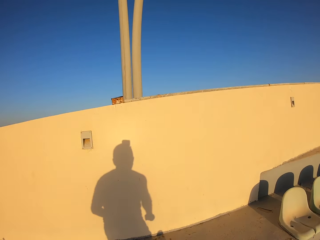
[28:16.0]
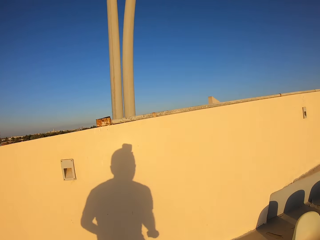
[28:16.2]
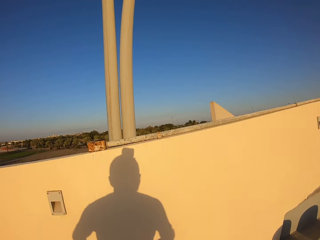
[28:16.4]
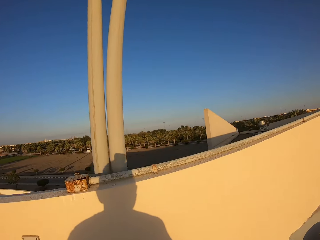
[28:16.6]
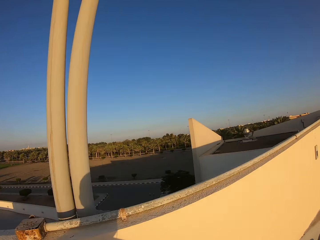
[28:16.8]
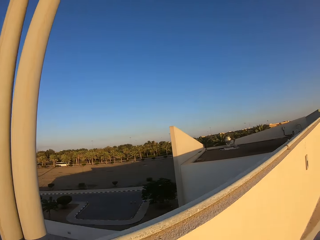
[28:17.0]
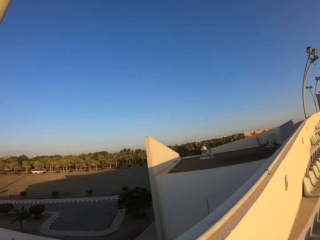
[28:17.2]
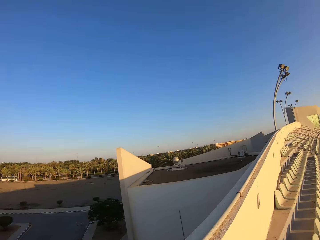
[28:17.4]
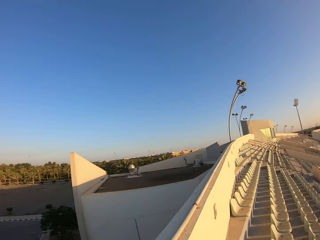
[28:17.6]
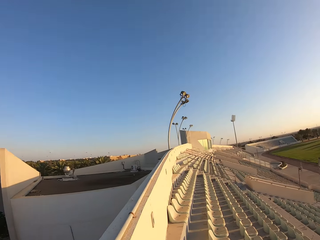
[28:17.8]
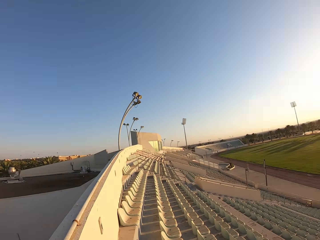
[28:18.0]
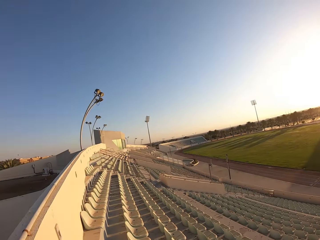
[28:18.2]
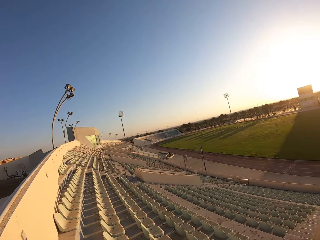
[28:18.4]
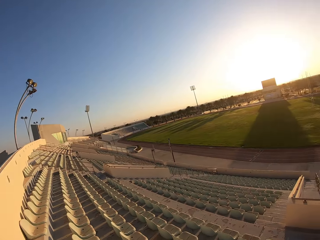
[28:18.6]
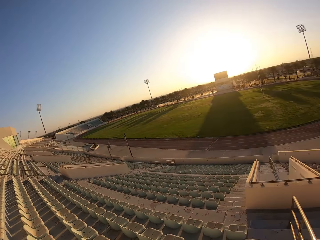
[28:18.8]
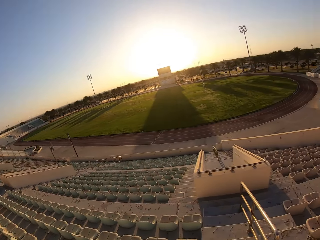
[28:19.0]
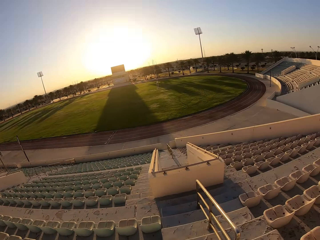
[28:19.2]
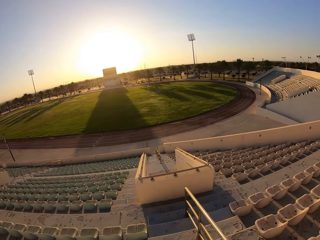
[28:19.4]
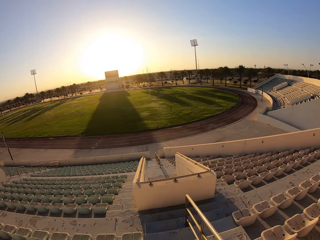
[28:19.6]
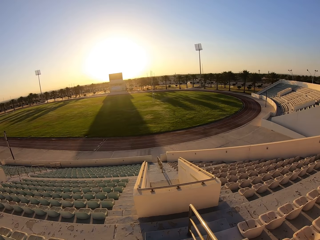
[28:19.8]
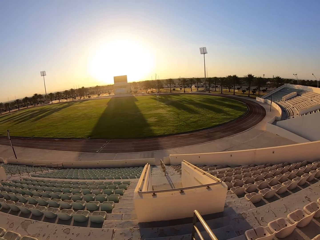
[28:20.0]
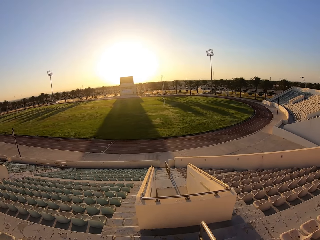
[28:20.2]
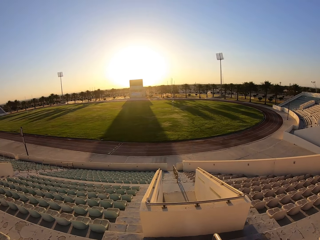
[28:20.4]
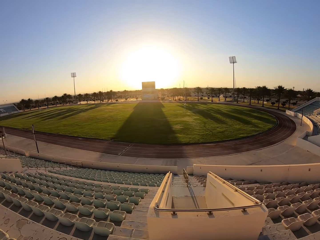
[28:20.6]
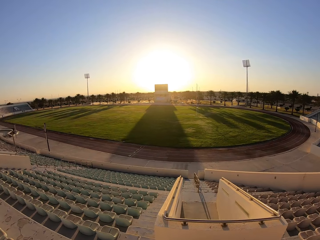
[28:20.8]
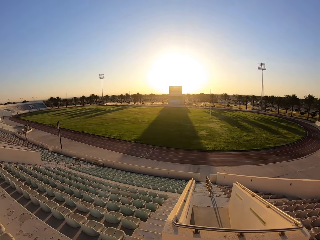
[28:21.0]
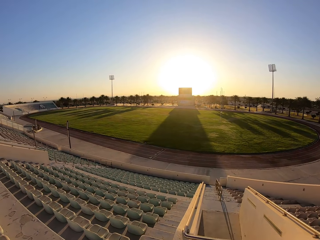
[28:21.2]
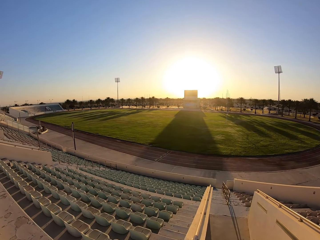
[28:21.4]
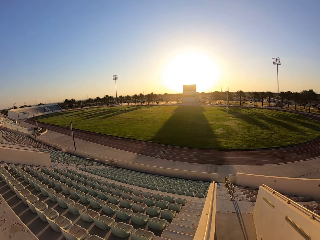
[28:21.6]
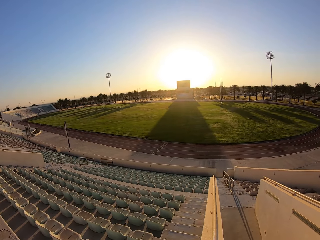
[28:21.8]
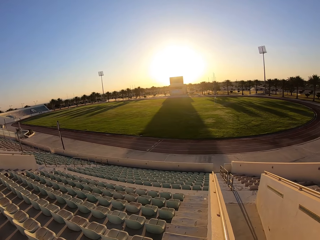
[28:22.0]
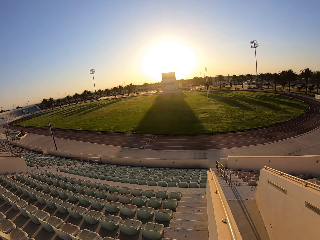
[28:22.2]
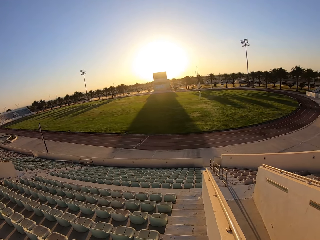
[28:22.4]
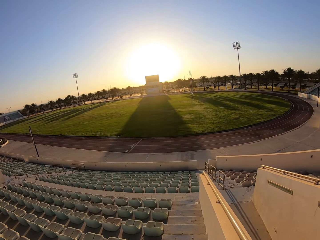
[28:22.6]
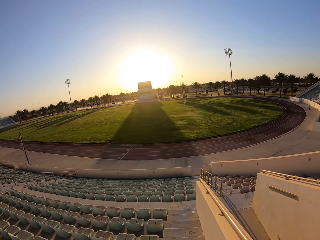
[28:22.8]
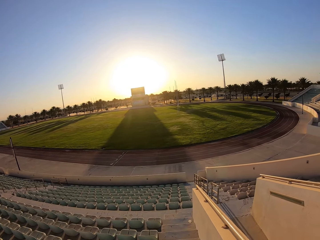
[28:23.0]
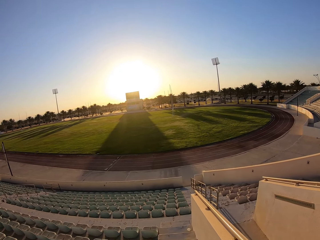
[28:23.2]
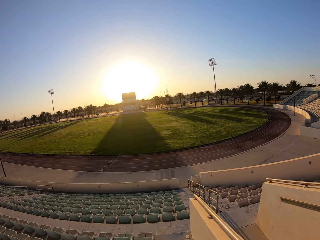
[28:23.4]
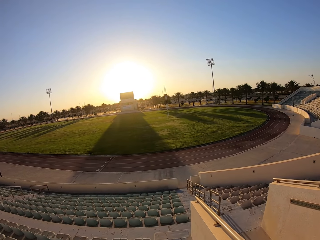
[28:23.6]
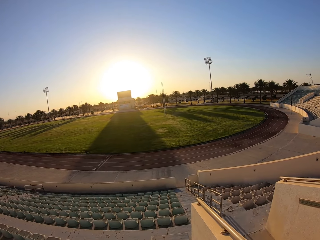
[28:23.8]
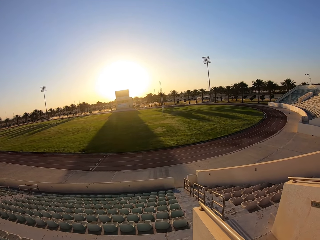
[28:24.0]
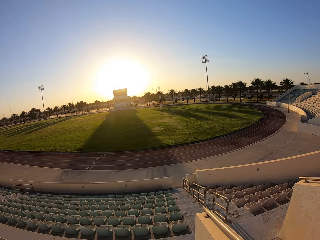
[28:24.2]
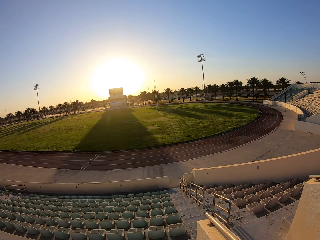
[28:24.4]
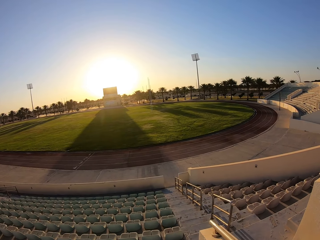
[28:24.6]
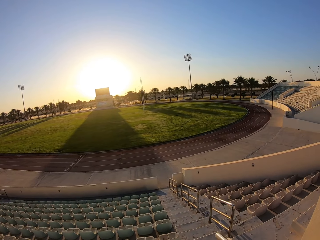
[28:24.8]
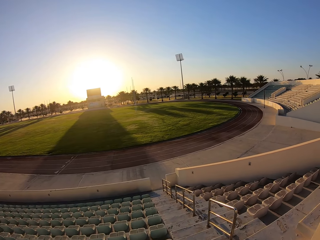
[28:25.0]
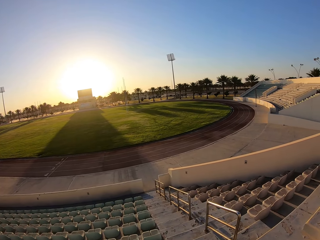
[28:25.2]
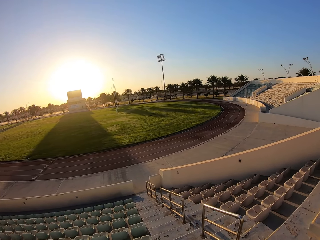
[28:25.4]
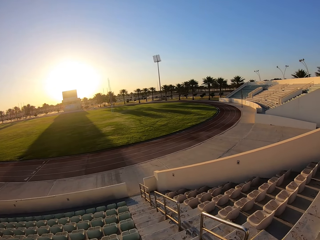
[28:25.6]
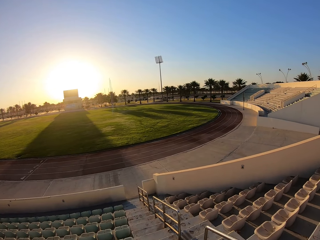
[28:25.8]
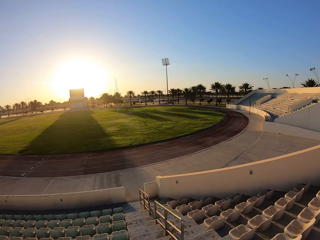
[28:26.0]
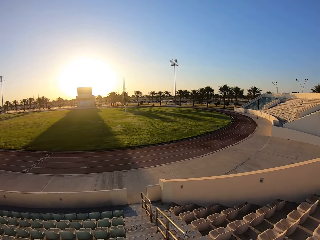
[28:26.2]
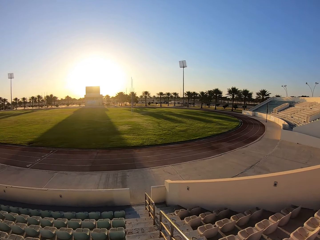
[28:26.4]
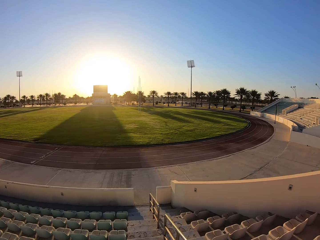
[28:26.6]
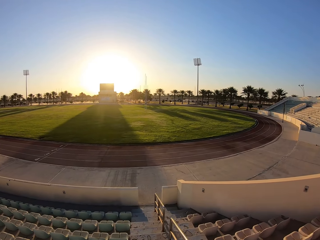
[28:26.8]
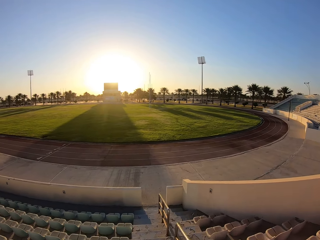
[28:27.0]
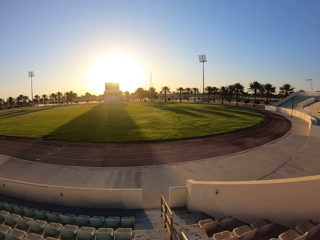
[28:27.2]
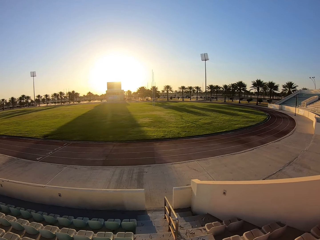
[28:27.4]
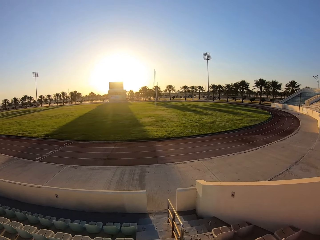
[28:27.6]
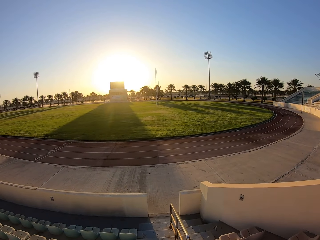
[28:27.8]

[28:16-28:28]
The camera wearer looks around the stadium. They jog down the stairs. They walk around the stadium.

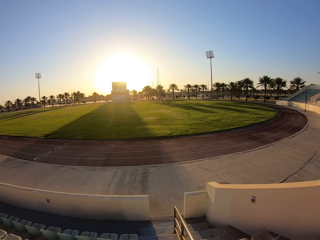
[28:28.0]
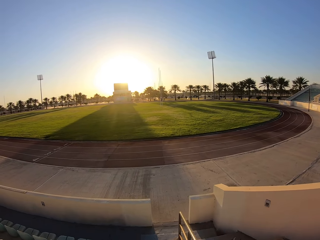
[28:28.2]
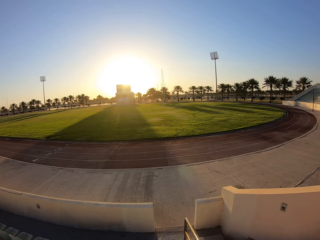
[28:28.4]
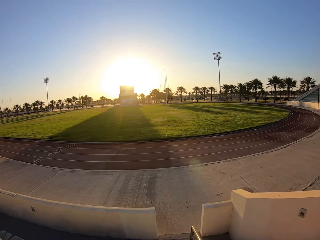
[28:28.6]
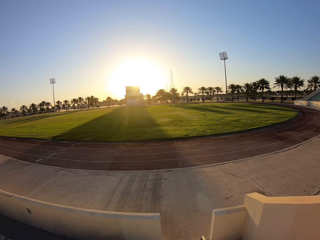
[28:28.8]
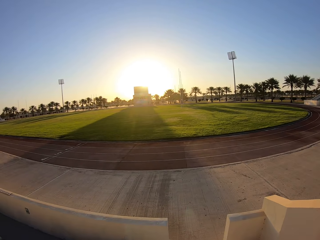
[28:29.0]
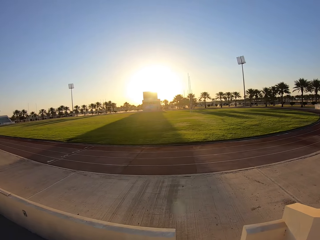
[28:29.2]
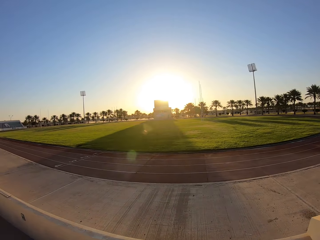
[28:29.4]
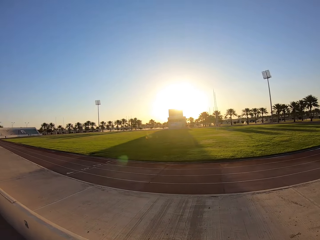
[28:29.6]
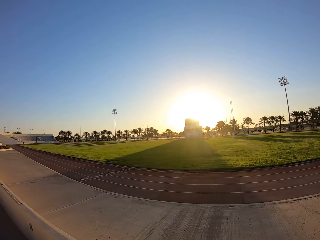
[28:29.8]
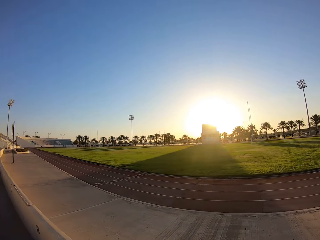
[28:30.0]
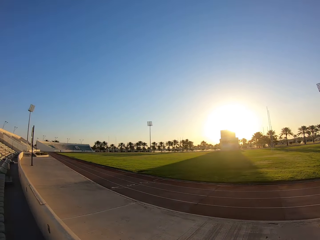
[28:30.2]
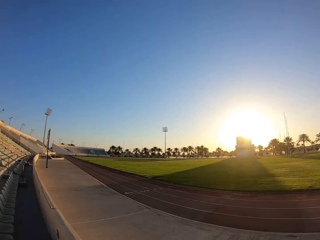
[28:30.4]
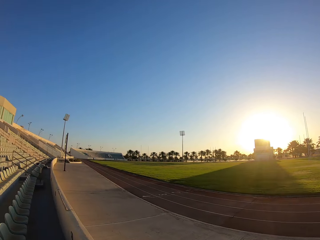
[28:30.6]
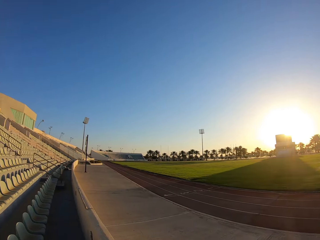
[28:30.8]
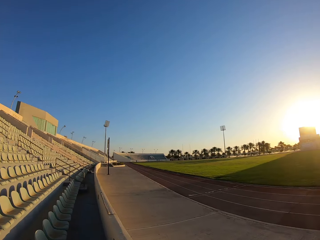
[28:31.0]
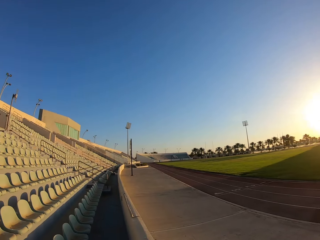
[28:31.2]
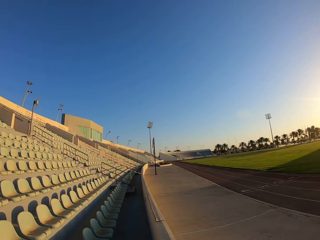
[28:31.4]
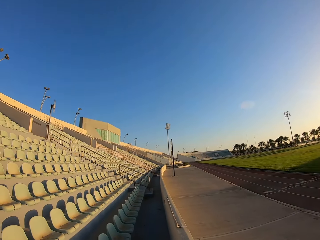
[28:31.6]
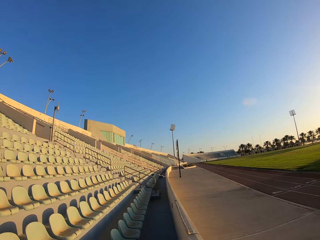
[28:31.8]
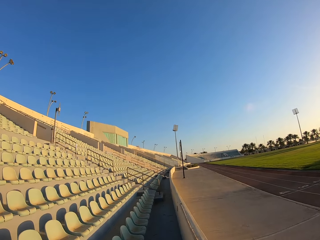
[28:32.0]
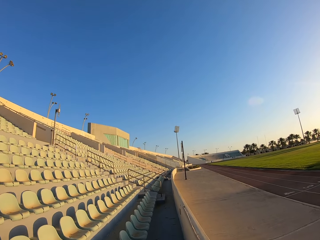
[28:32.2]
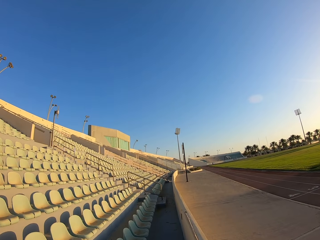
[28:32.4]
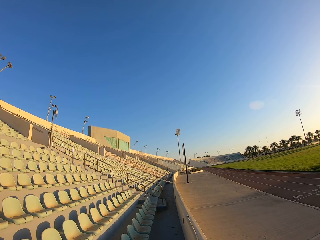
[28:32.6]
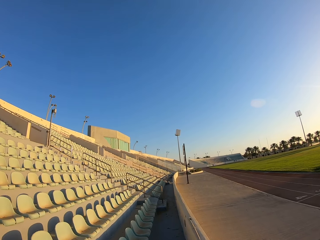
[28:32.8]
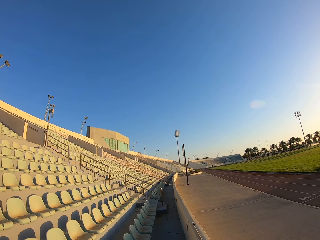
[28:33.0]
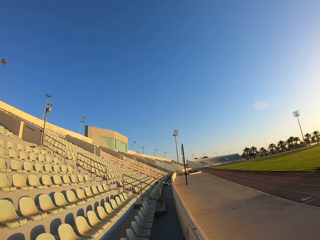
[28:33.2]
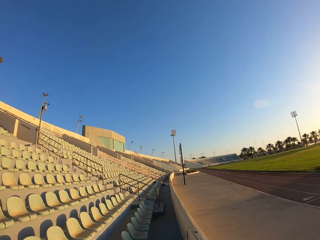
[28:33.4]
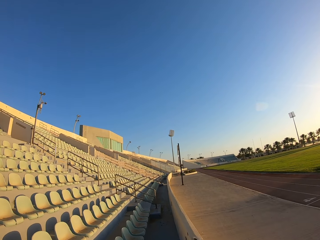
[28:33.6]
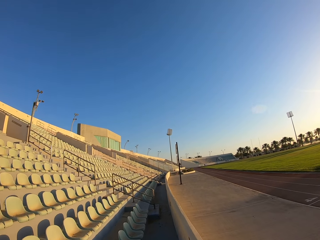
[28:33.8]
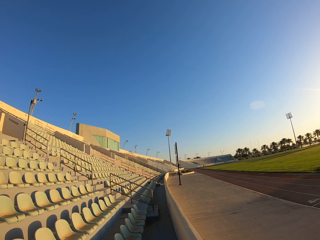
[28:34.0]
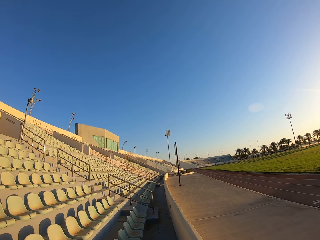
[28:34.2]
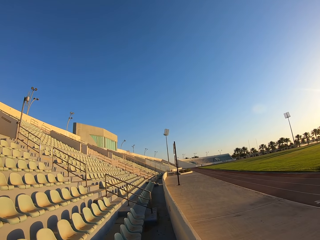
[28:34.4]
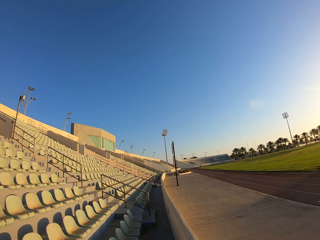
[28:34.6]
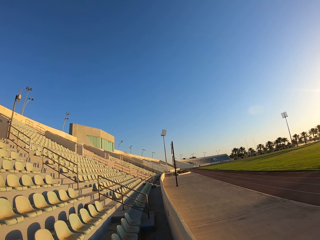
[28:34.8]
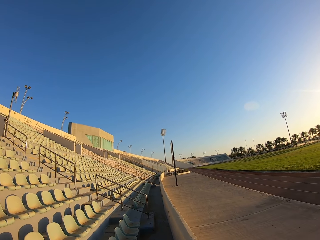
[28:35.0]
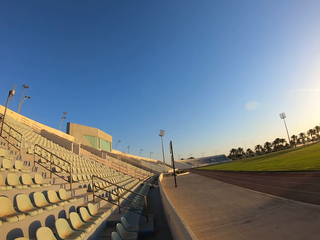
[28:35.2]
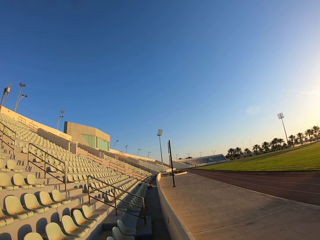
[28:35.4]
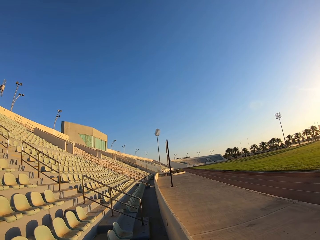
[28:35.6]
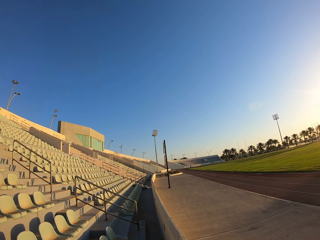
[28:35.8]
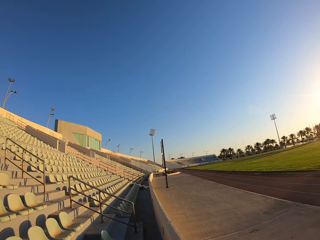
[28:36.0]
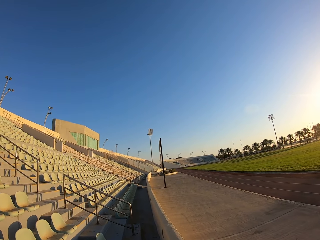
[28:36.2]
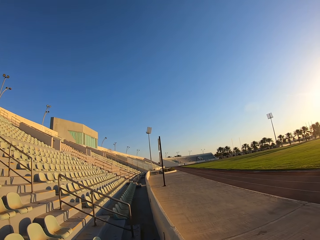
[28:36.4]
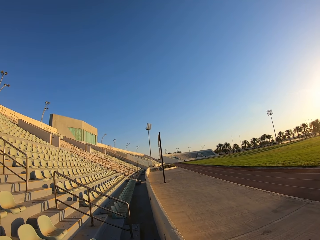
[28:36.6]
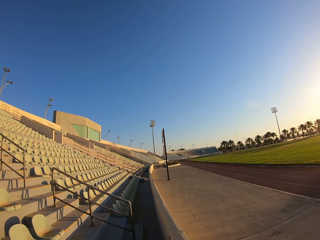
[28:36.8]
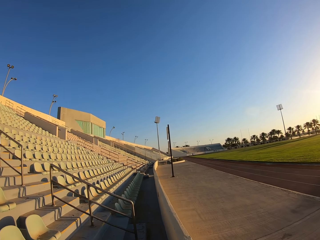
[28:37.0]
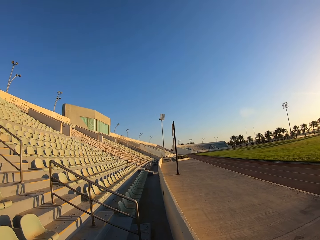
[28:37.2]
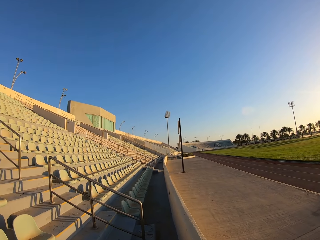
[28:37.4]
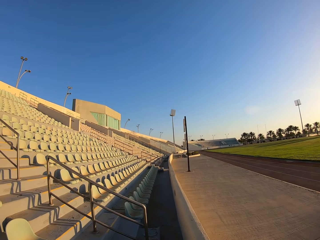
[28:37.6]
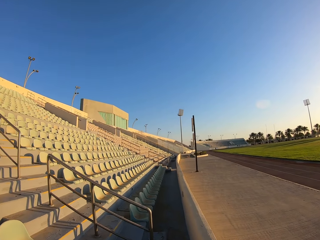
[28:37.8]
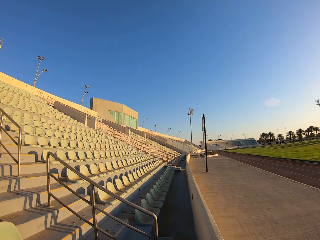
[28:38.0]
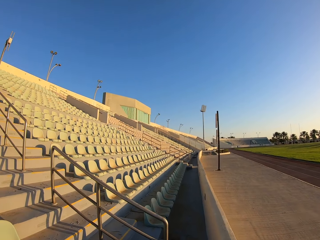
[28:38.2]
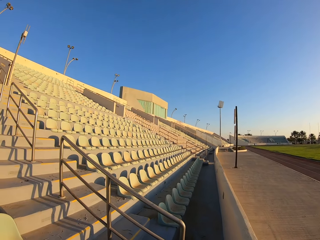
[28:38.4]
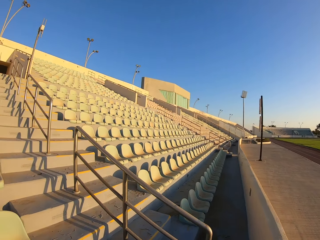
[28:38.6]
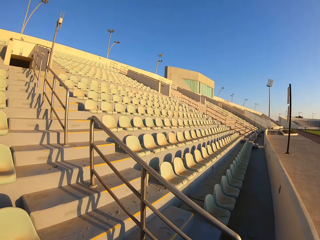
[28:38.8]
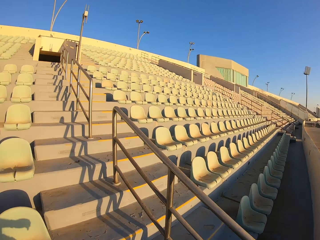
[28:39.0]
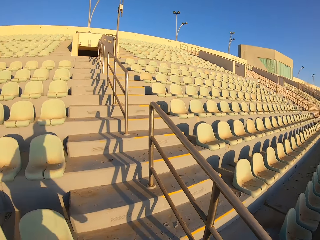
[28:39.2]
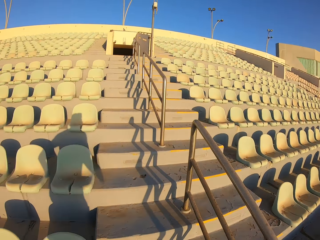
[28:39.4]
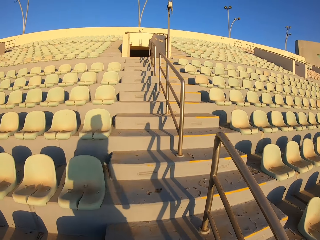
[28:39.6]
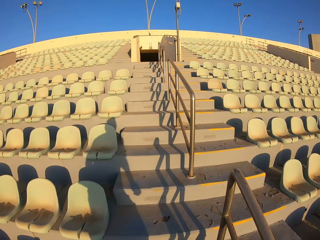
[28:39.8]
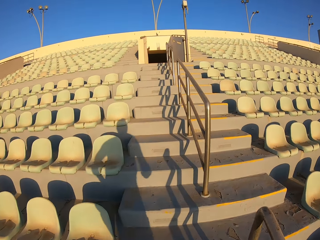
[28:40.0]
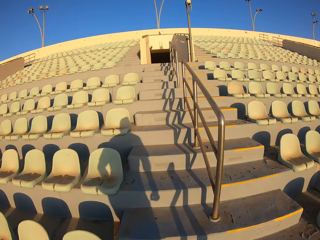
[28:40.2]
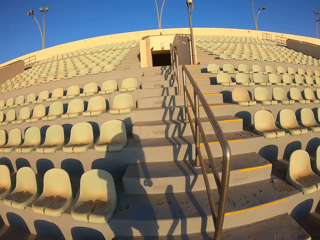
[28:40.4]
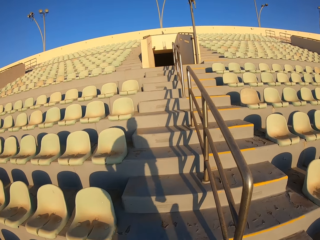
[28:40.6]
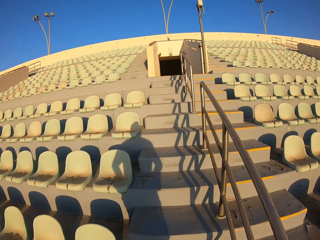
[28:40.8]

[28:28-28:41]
The camera wearer jogs up the stairs.
